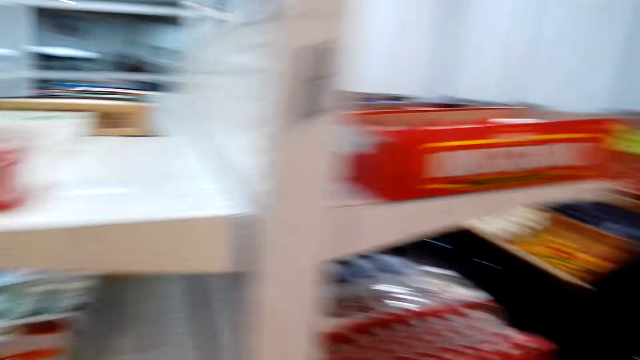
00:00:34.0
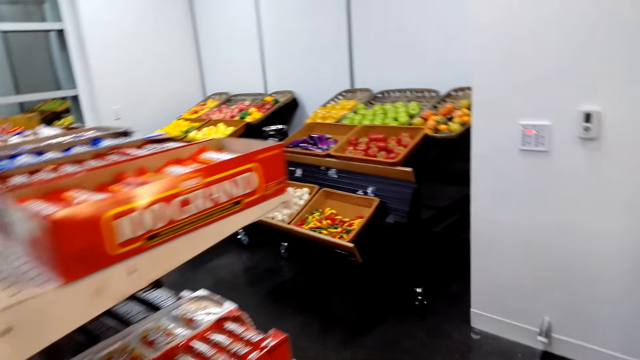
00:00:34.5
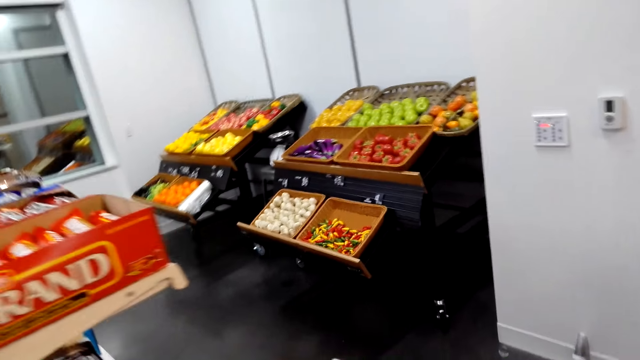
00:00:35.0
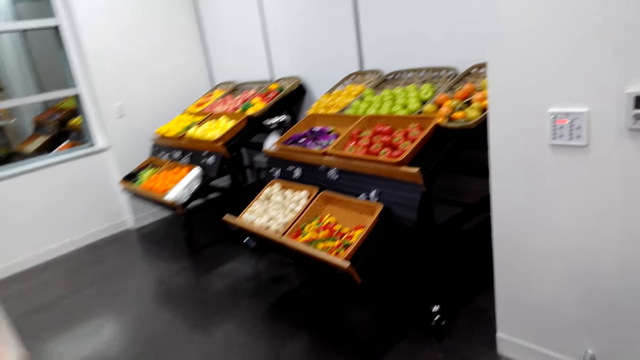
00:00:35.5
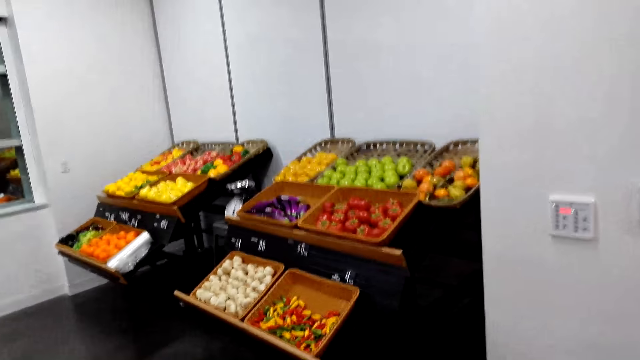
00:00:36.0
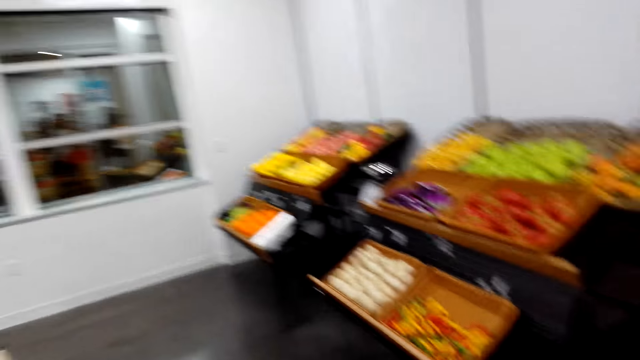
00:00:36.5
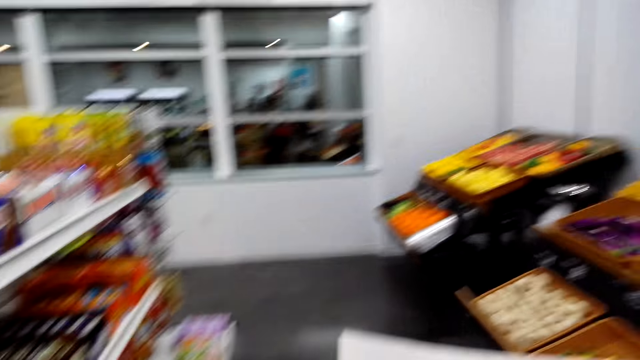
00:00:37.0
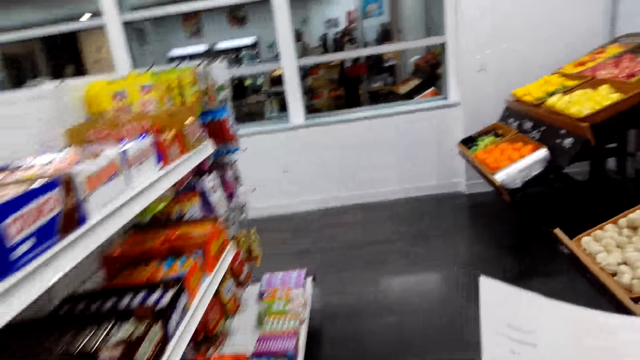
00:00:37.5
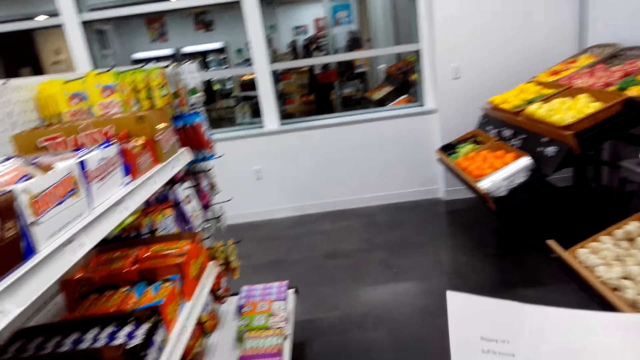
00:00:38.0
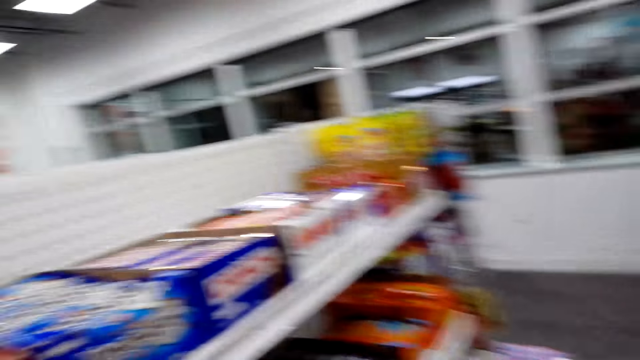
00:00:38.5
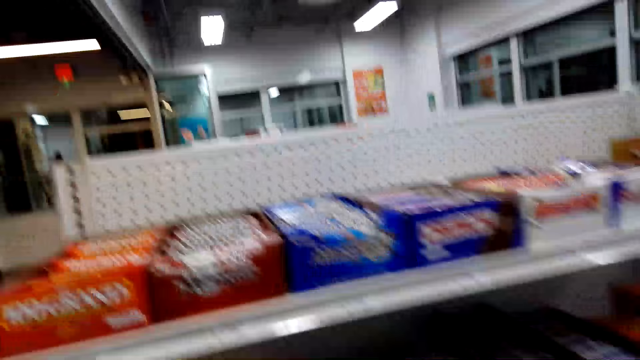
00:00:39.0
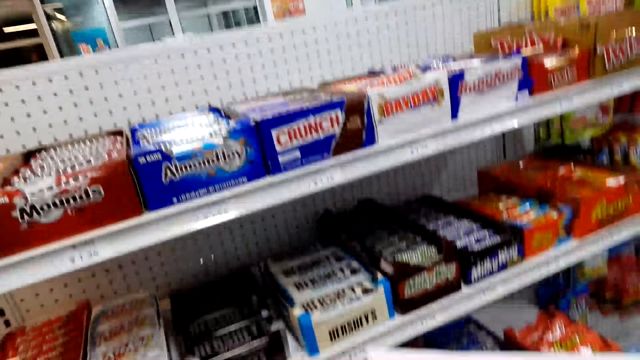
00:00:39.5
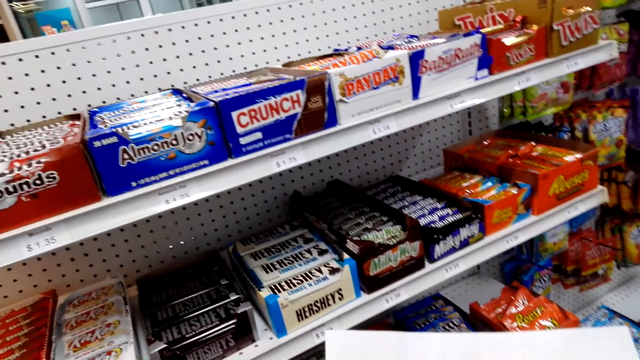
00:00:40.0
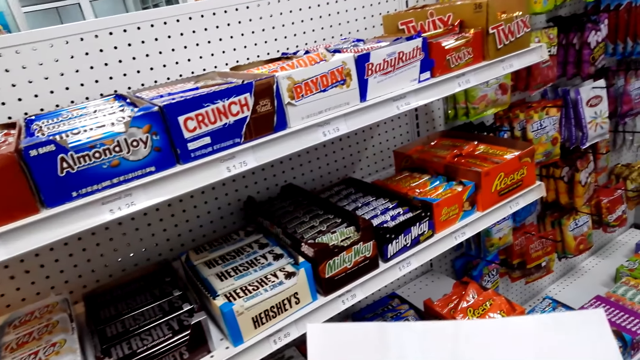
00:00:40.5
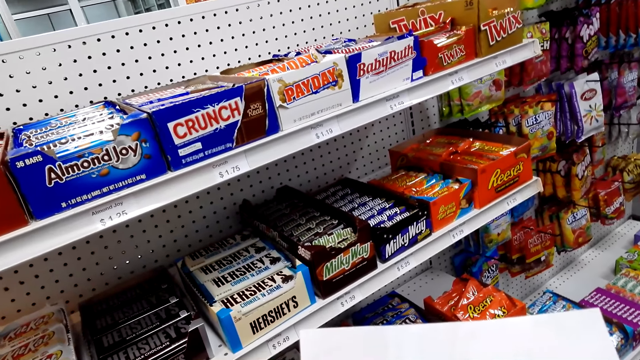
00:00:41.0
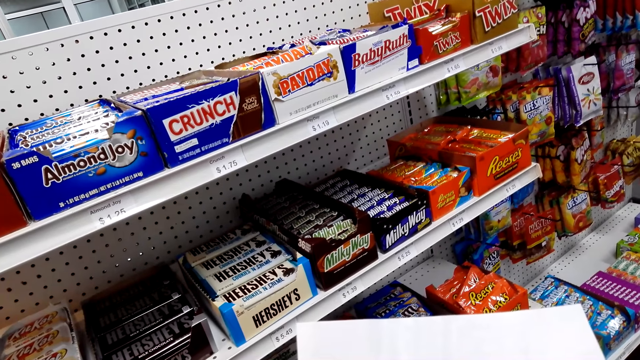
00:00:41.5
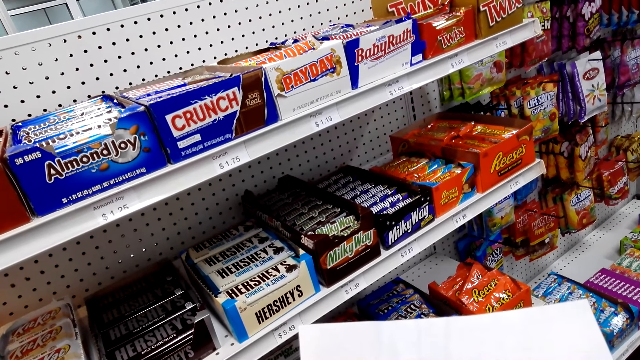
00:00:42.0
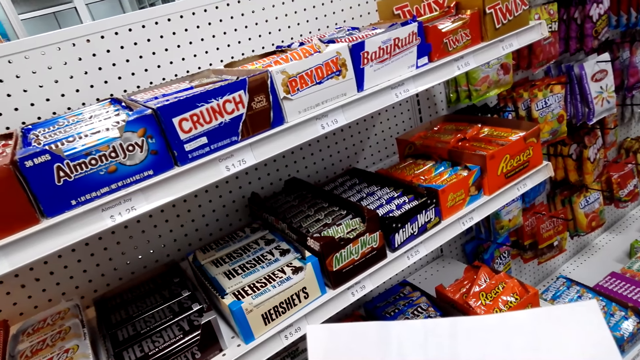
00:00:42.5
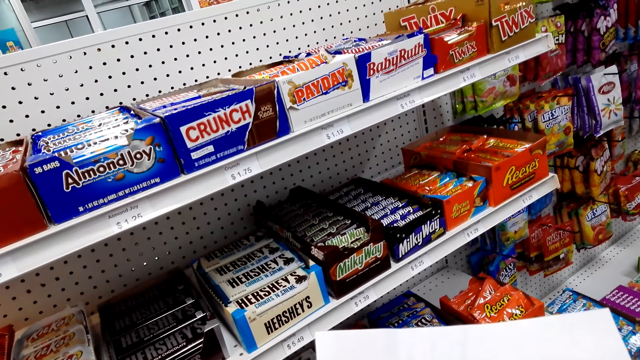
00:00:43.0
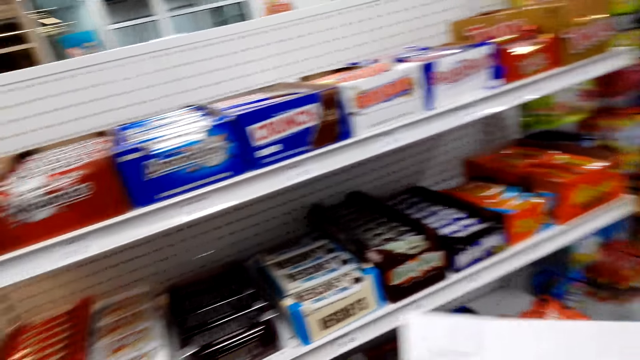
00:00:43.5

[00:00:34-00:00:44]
The camera wearer walks around the shopping area. They read the paper. They hold the shopping list.

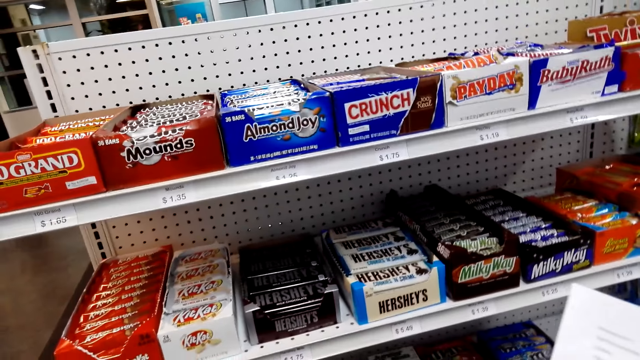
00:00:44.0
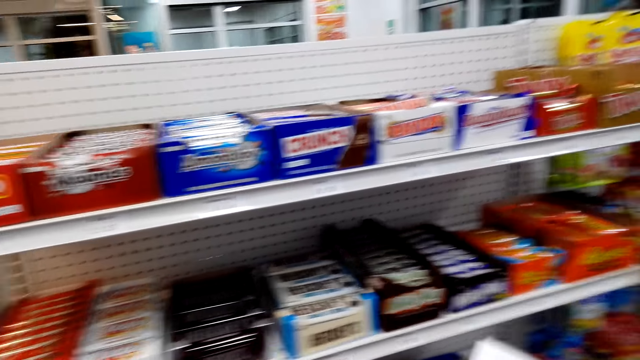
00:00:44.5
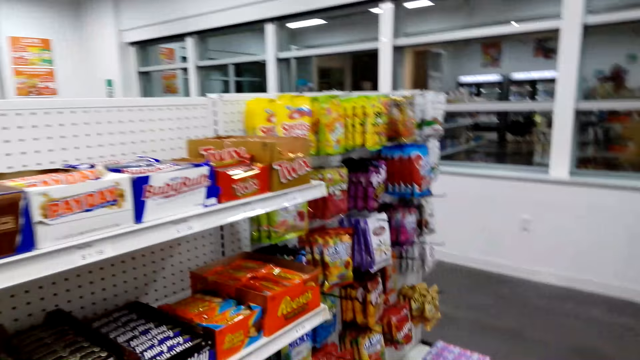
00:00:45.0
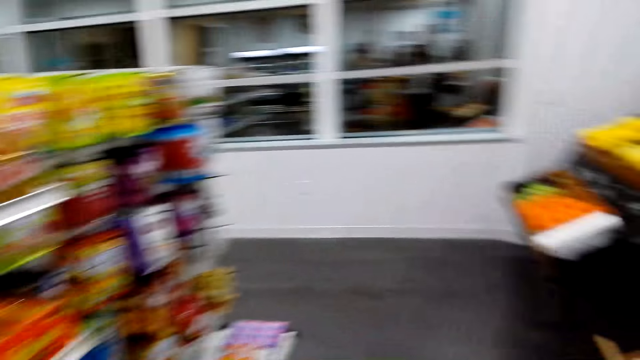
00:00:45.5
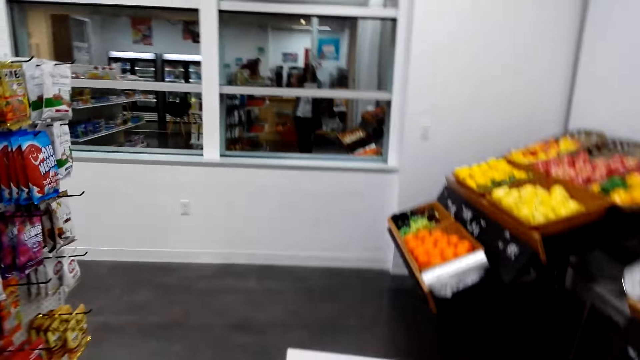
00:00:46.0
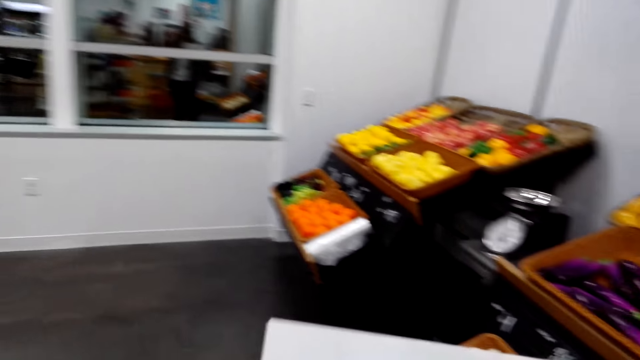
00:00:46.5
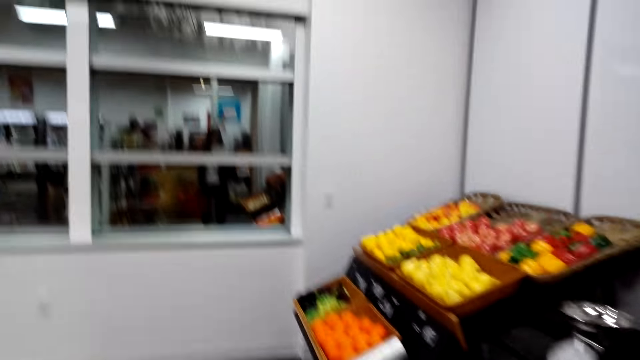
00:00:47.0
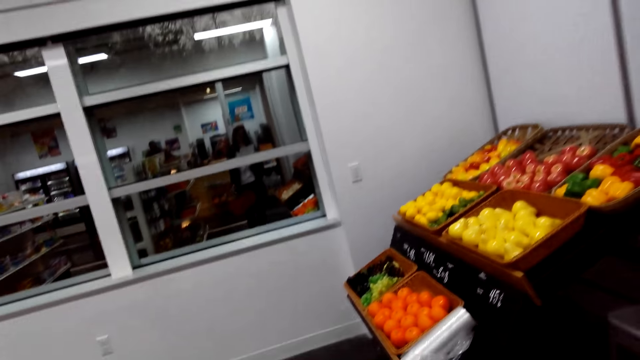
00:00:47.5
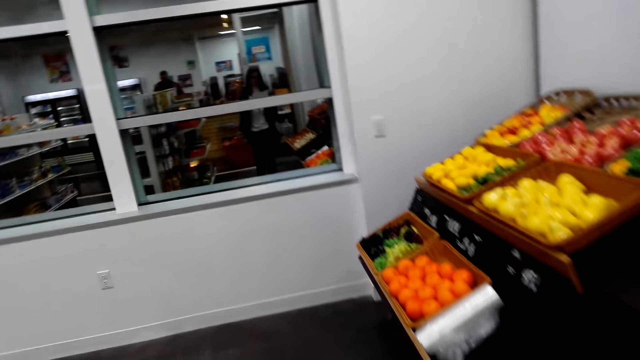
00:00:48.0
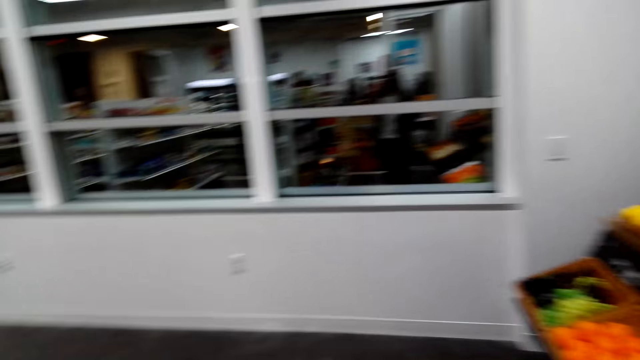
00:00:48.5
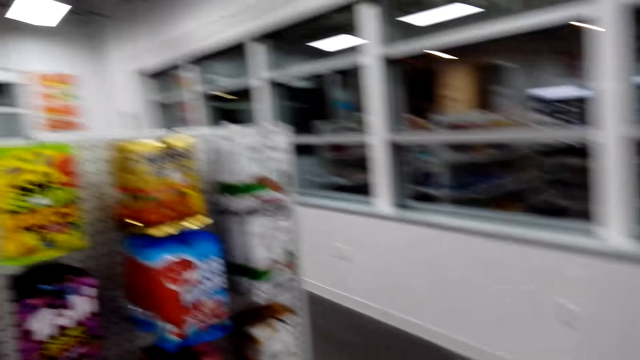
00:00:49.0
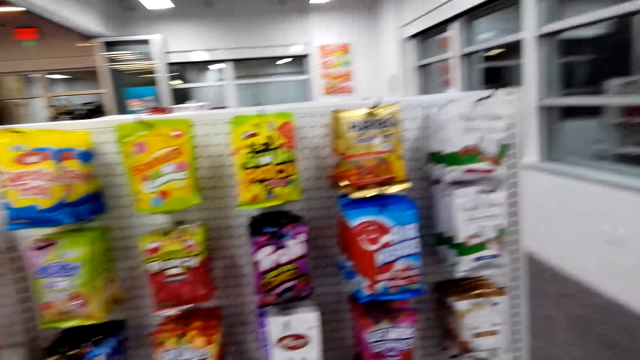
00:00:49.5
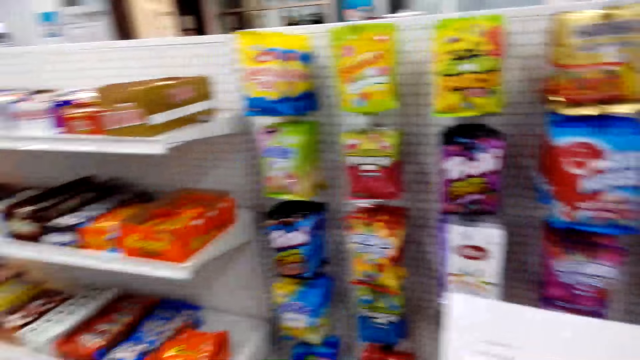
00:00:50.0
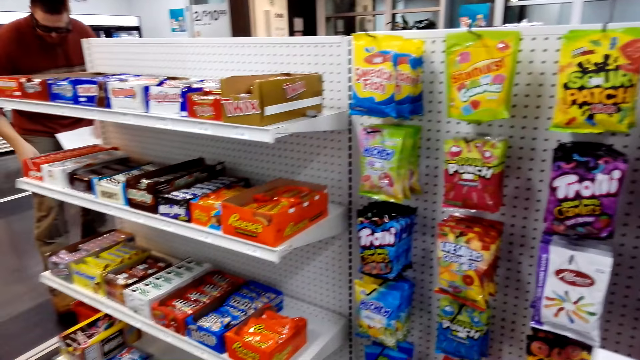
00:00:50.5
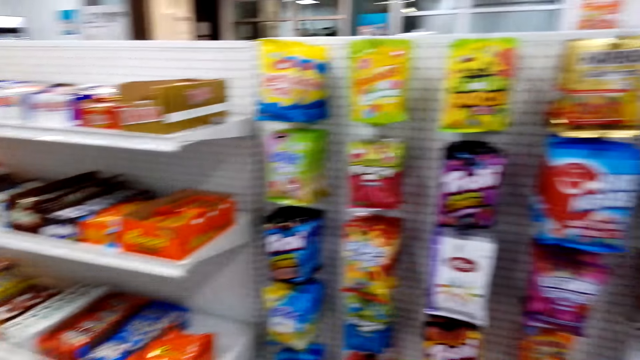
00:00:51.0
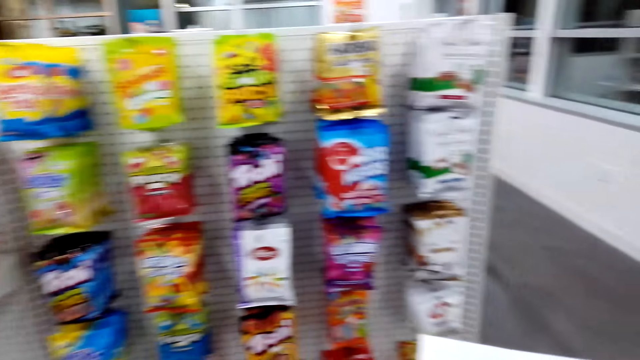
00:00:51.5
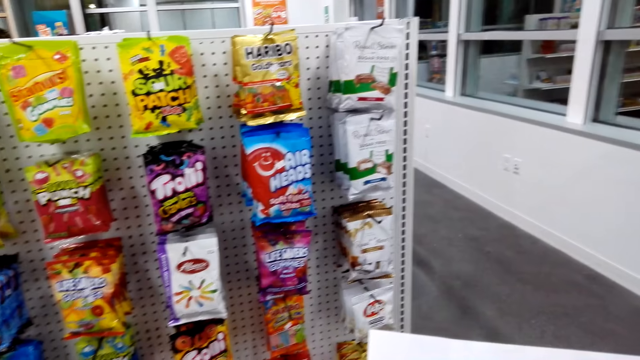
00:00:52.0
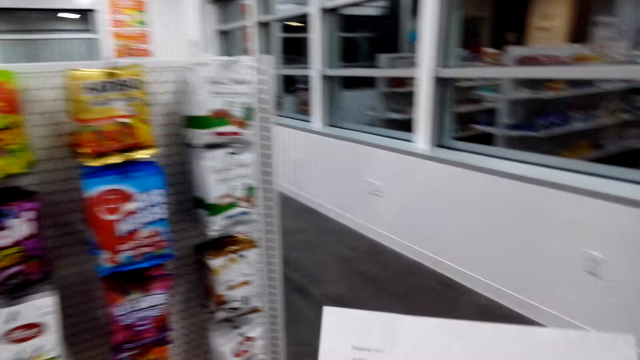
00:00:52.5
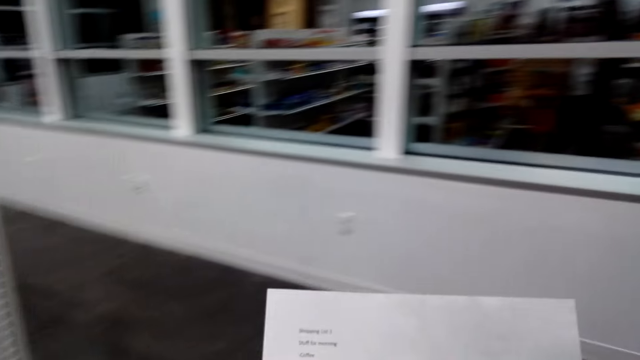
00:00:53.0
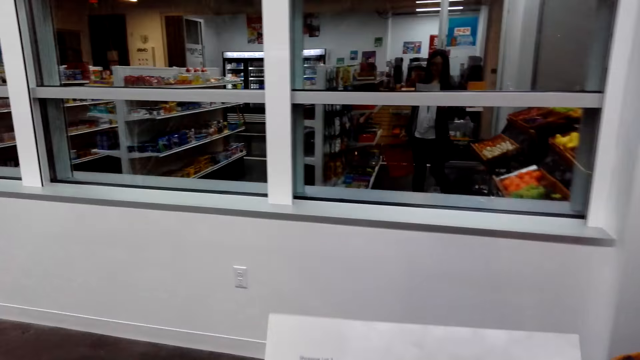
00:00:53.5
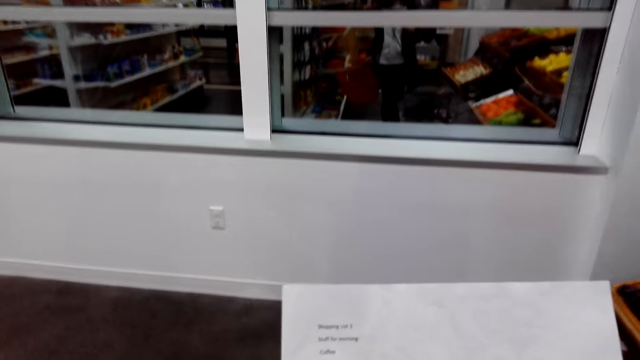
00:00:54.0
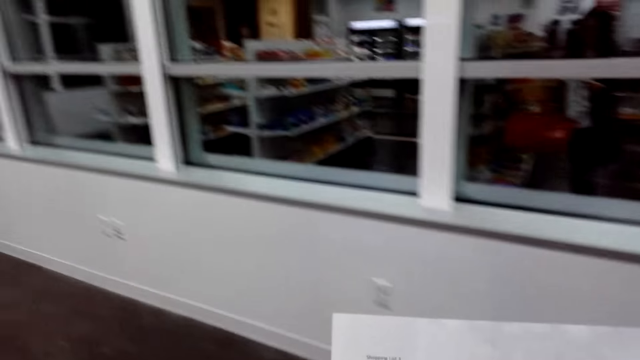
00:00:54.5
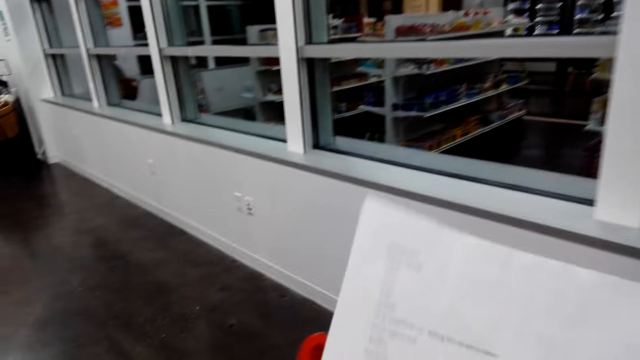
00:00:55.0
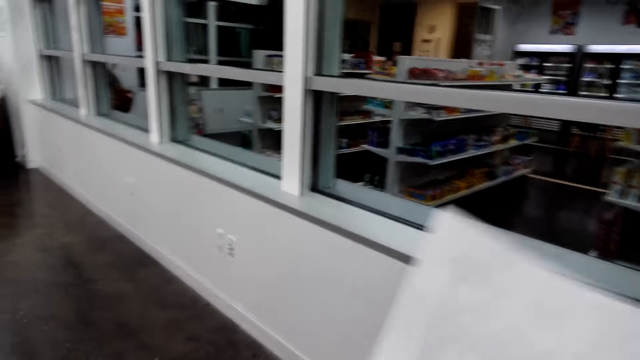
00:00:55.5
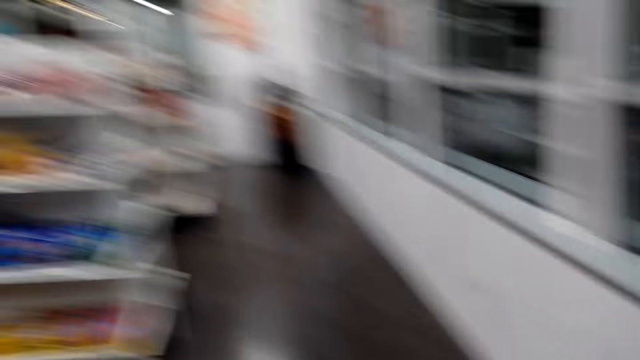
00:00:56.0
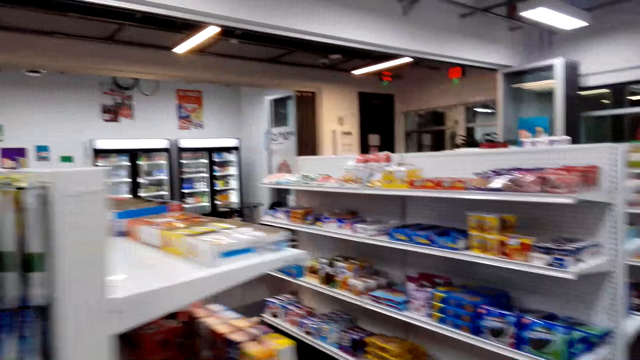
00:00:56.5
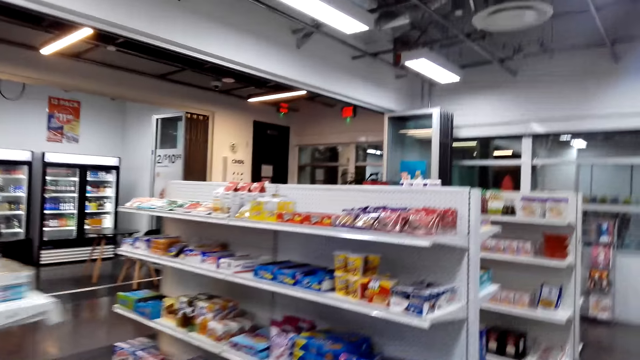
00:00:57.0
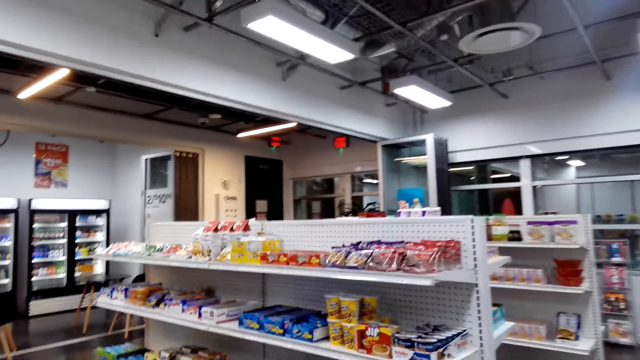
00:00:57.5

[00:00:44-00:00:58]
The camera wearer looks around. They walk around. They walk around the shopping area. They look around.
